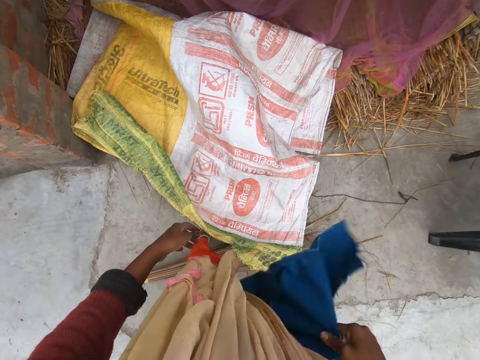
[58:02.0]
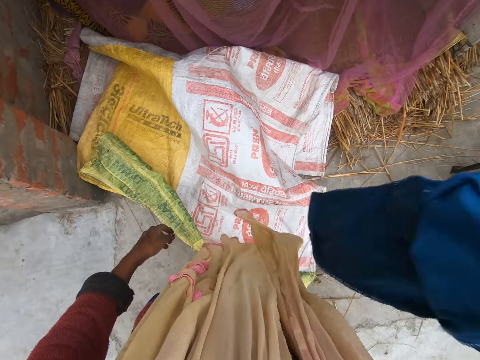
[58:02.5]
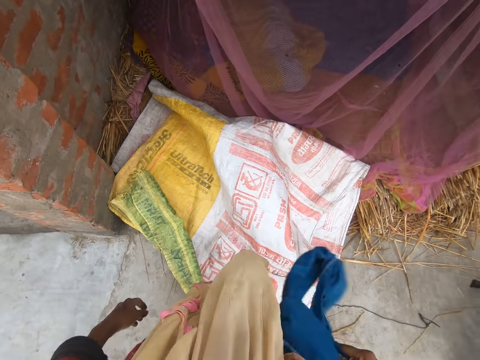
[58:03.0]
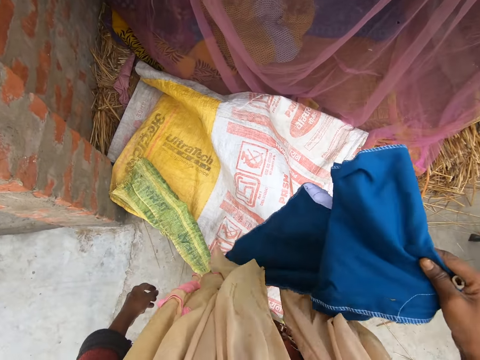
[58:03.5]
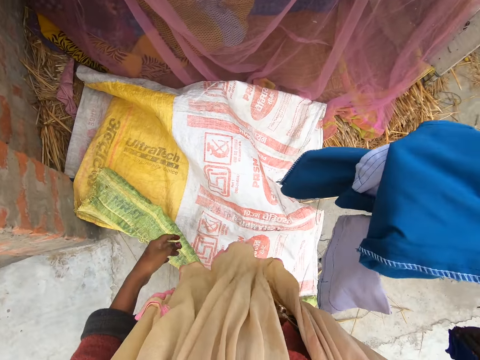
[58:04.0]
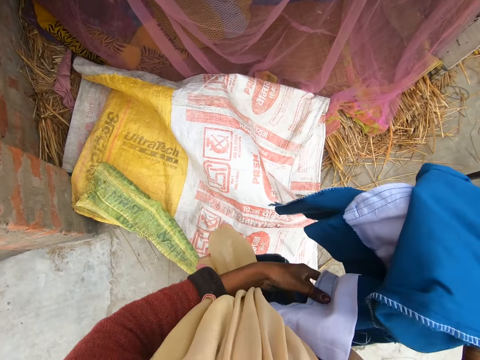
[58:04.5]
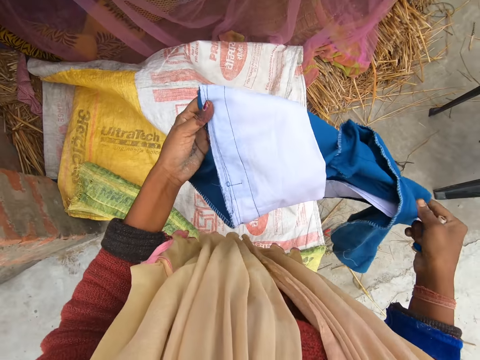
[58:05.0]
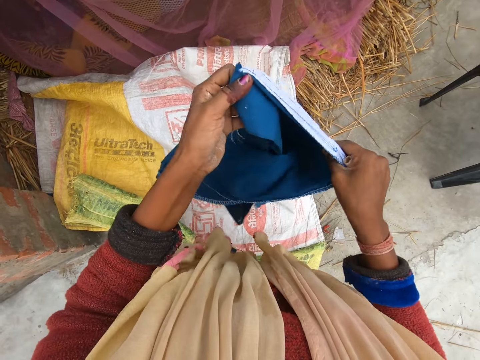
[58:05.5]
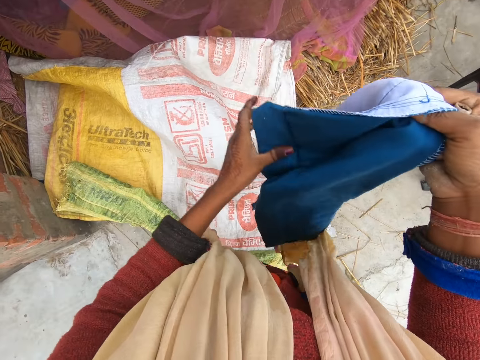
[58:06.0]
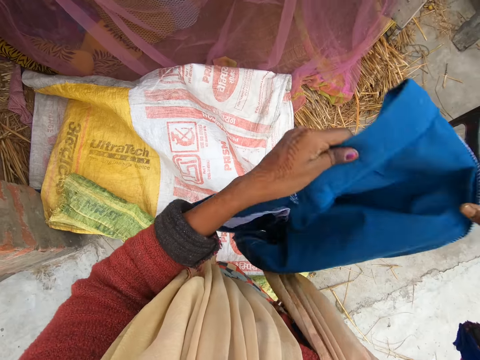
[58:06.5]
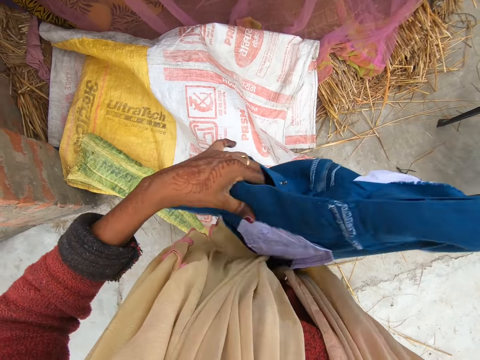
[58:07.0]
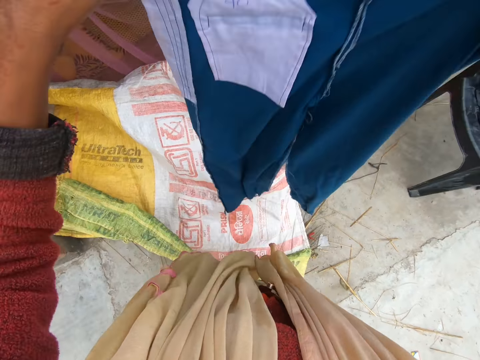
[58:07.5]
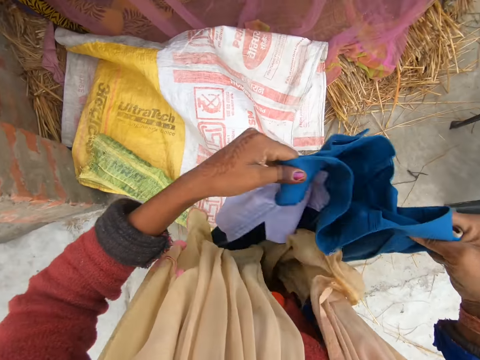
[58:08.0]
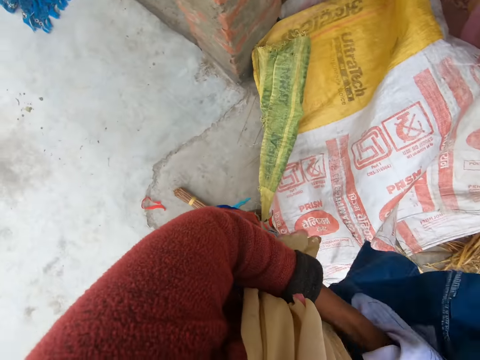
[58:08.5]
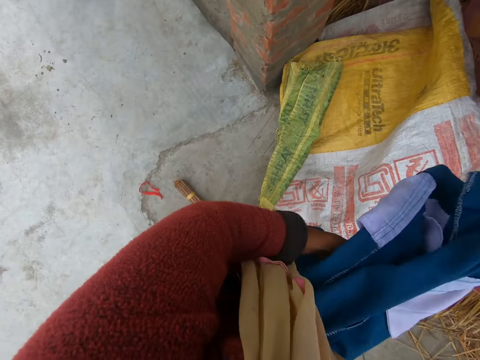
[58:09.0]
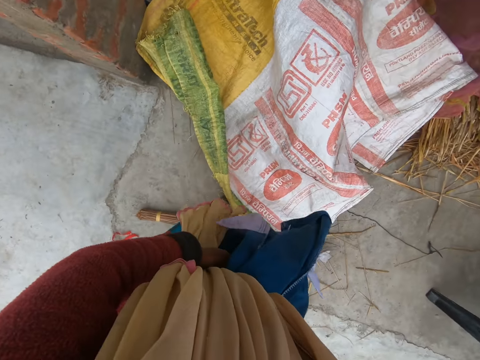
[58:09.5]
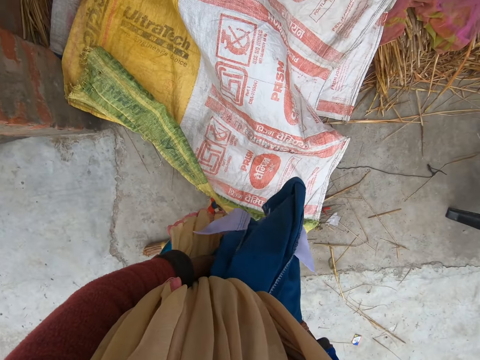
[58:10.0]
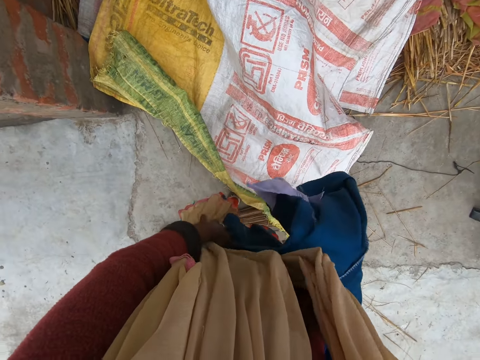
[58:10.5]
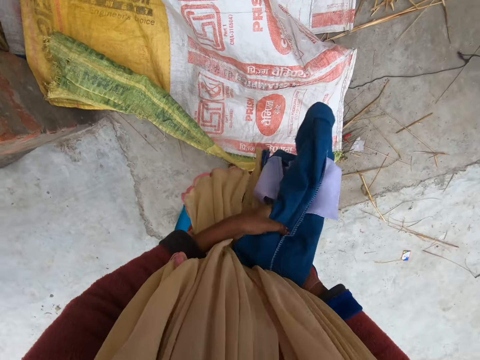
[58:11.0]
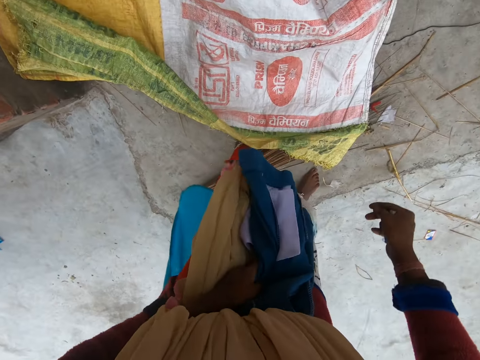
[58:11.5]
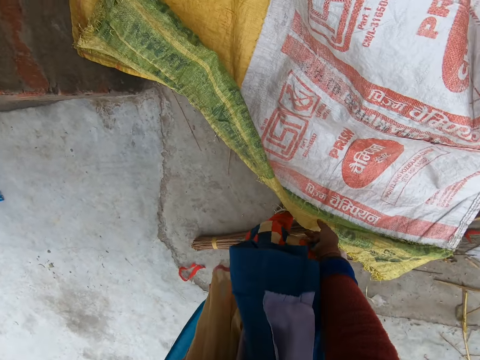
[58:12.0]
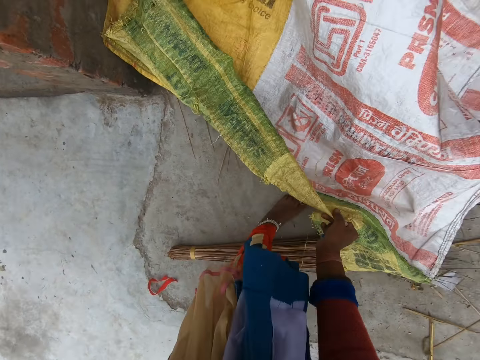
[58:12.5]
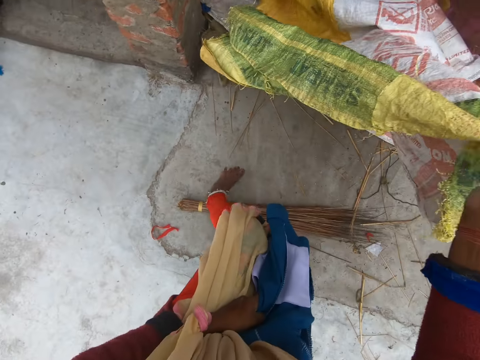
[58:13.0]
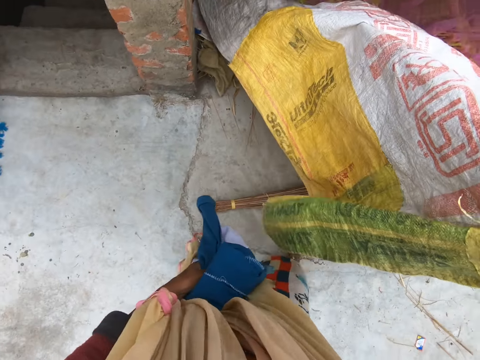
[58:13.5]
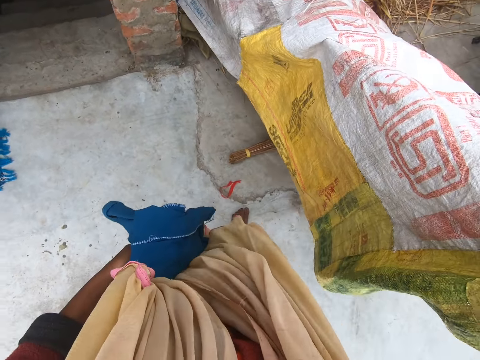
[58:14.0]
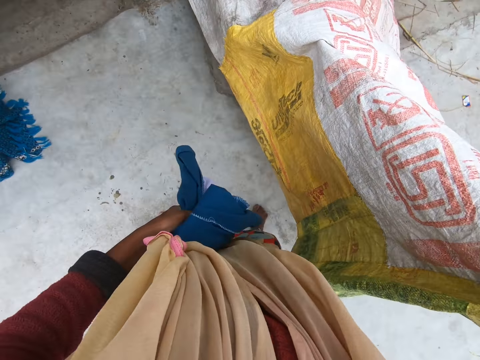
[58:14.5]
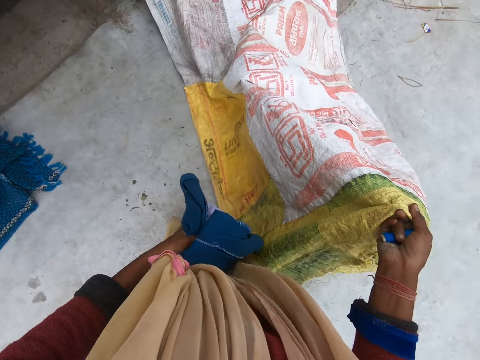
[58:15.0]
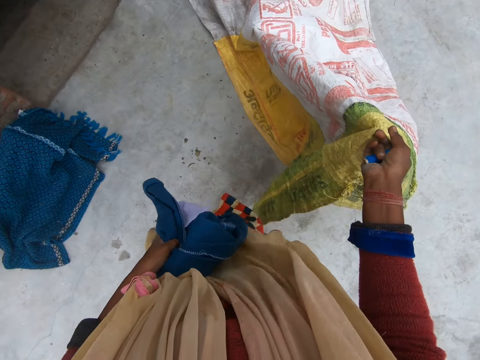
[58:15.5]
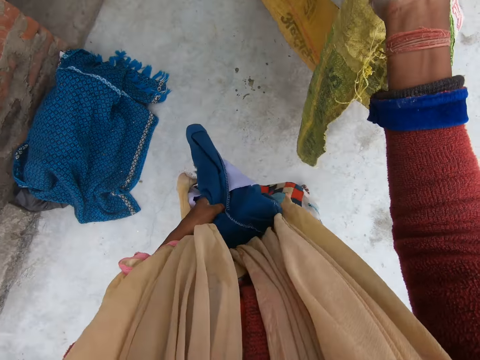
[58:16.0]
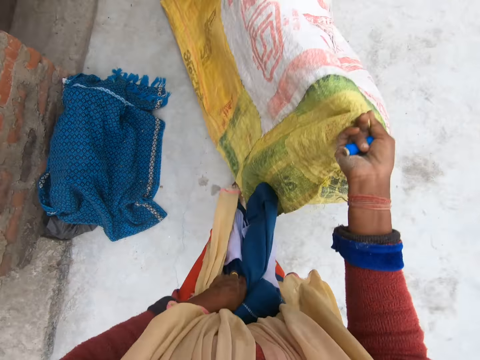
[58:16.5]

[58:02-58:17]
The camera wearer dusts off the trouser. They stare at the mat. They inspect the cloth. They dust off the trouser. They stare down. They pick up the sack or mat on the floor. They pull the mat. They spread the sack on the floor.

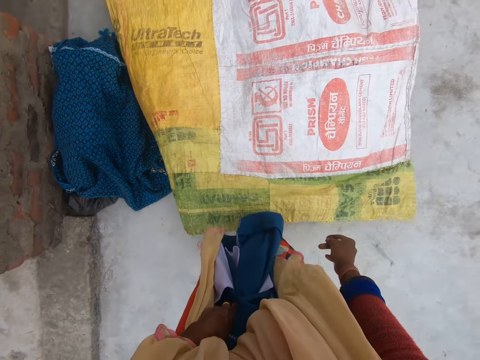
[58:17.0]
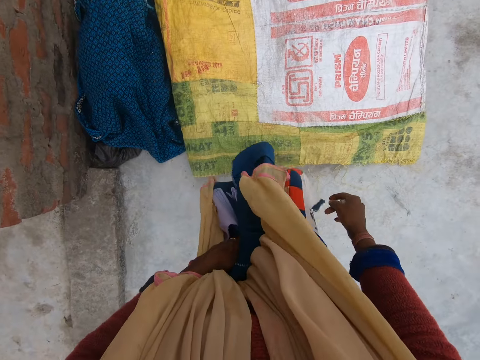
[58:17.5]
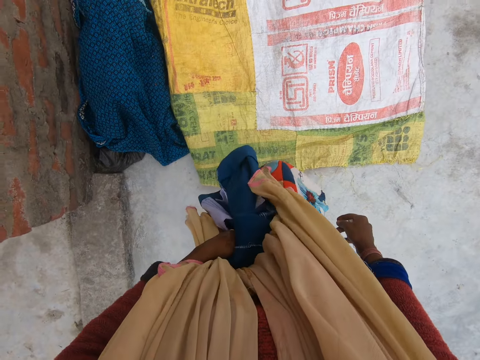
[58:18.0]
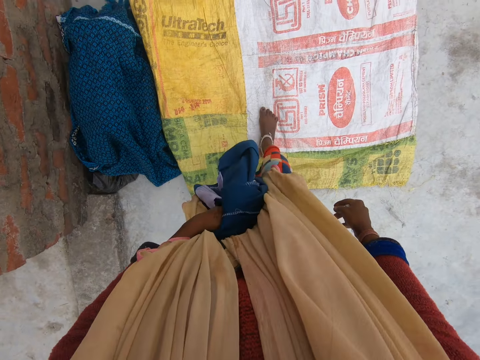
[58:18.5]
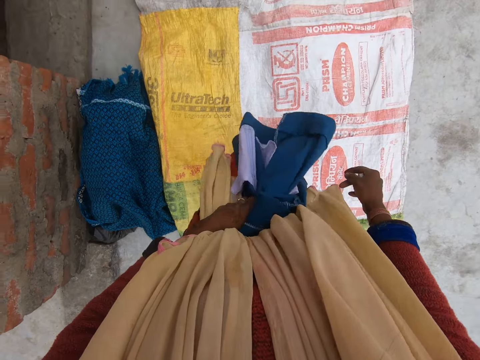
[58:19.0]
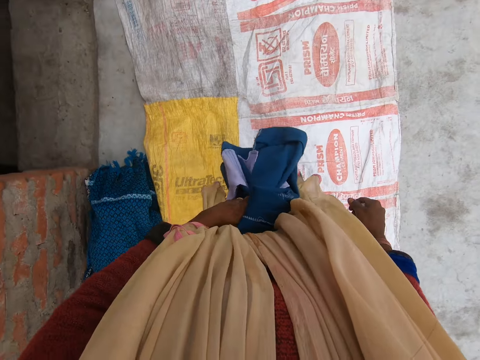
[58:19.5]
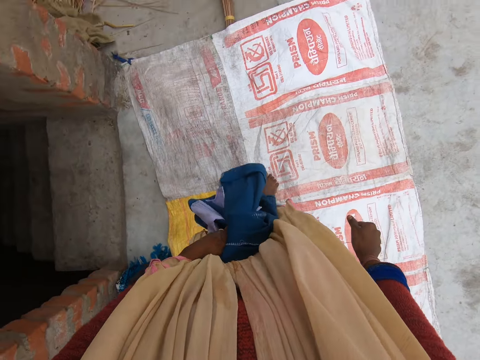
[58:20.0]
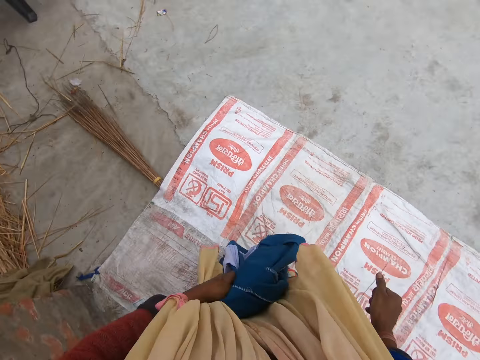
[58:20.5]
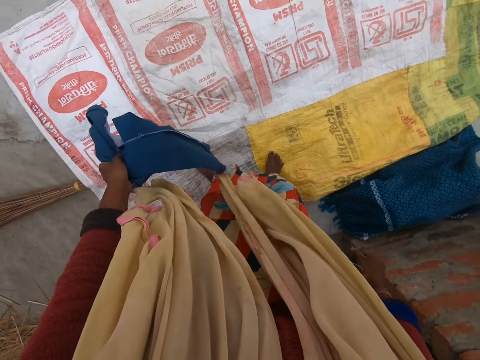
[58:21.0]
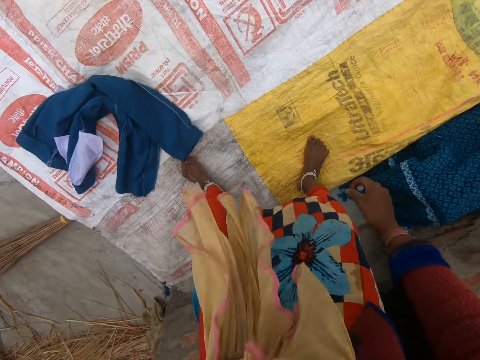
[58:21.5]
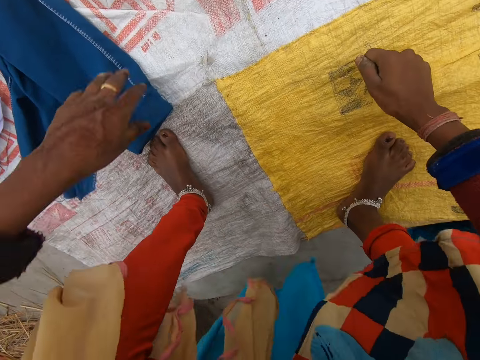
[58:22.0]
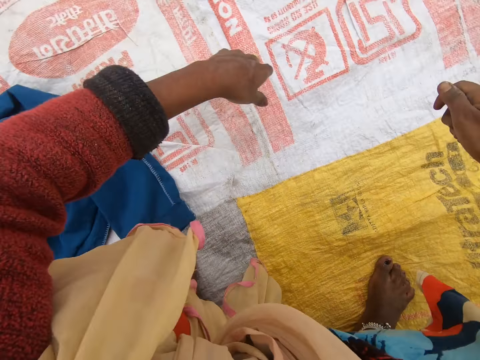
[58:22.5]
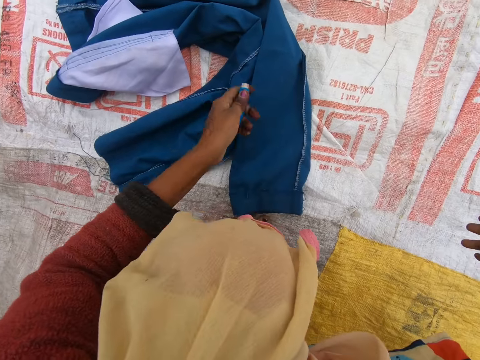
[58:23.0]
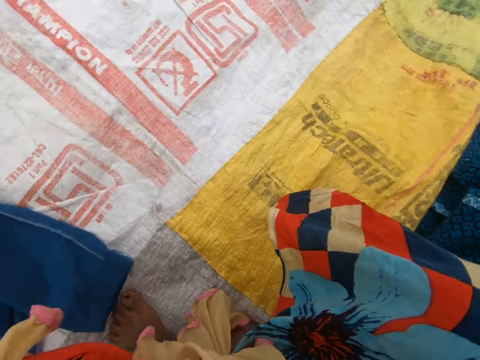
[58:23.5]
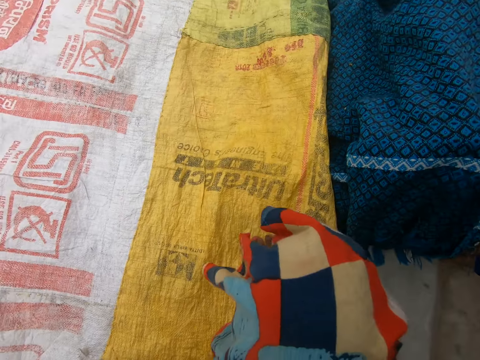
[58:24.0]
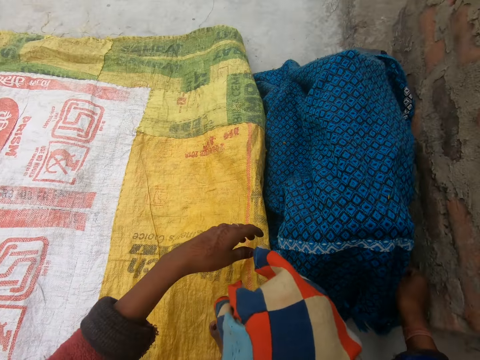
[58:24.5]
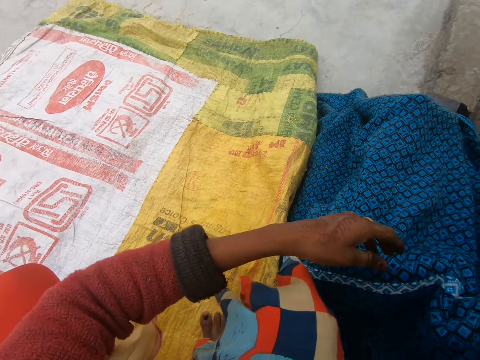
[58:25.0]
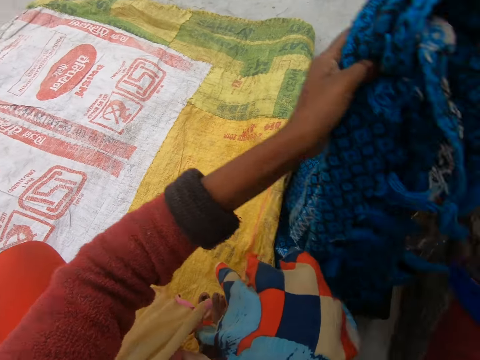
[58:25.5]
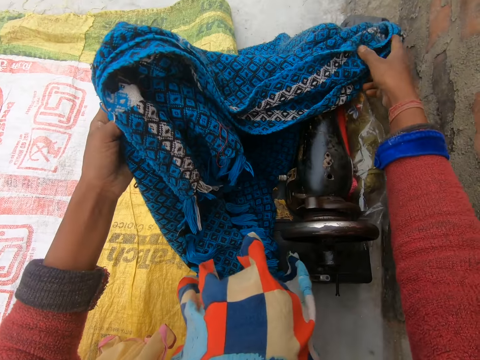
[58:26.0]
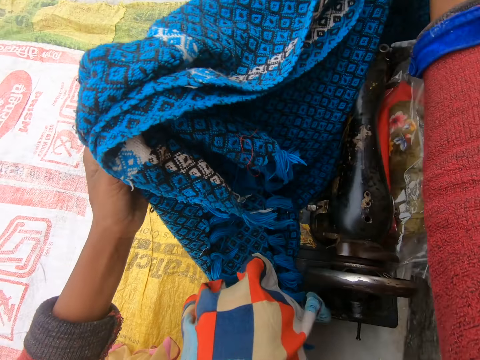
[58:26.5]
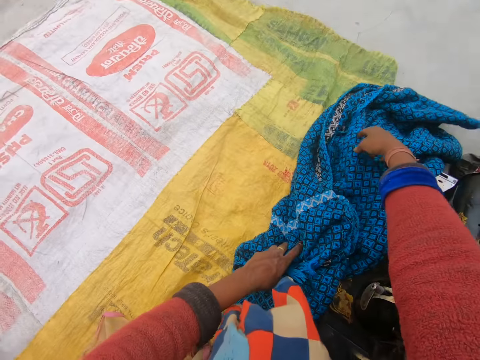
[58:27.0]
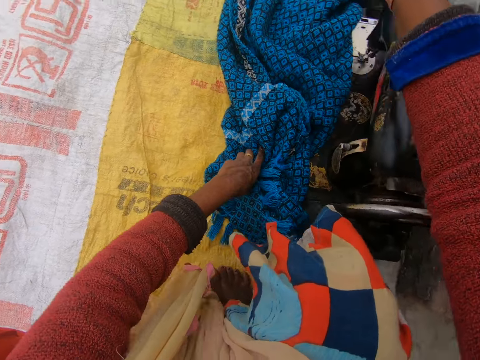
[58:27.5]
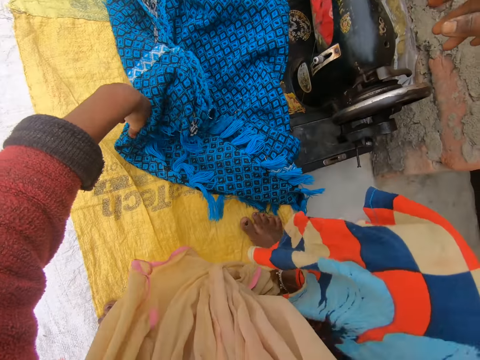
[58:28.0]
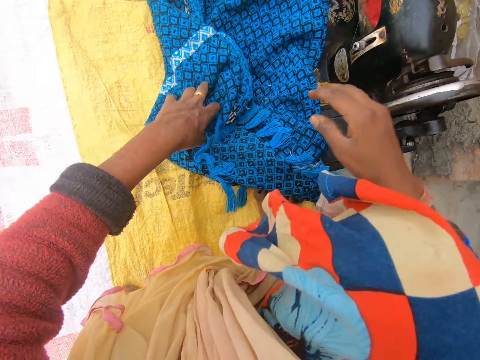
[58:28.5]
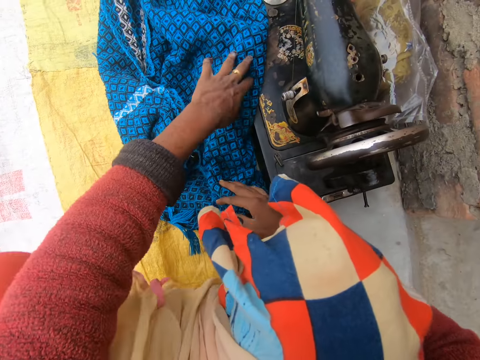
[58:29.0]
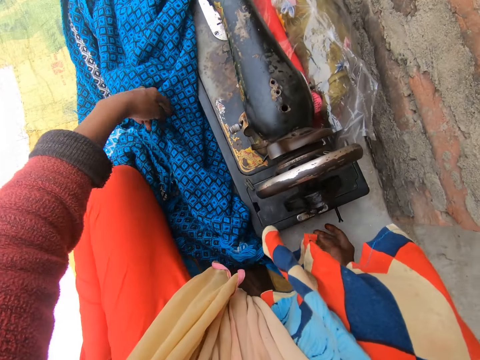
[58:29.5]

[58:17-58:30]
The camera wearer drops the mat. She walks on the mat. She drops the trouser or cloth on the sack. She squats down. She passes a thread or yarn to her left hand. She drops the thread on the trouser. She holds the yarn. She stares at the cloth. She removes a cloth on a sewing machine. She places the cloth down.
